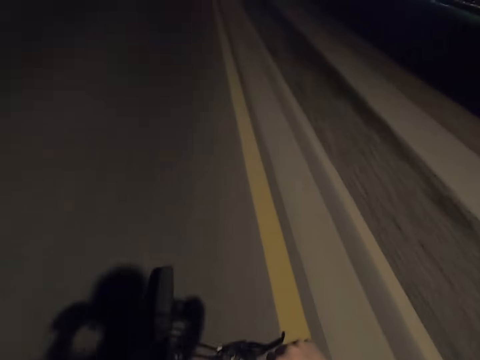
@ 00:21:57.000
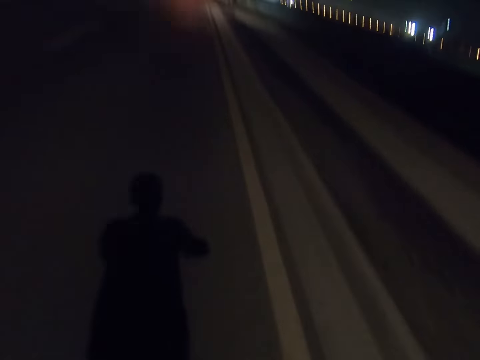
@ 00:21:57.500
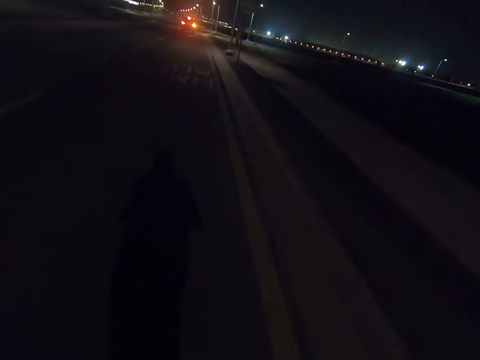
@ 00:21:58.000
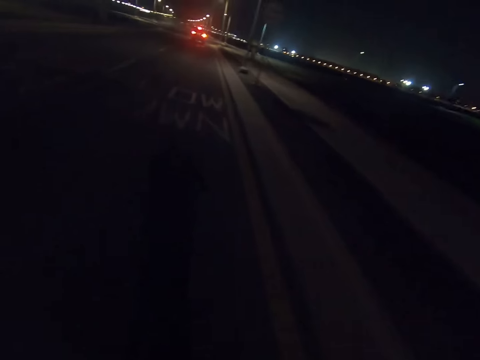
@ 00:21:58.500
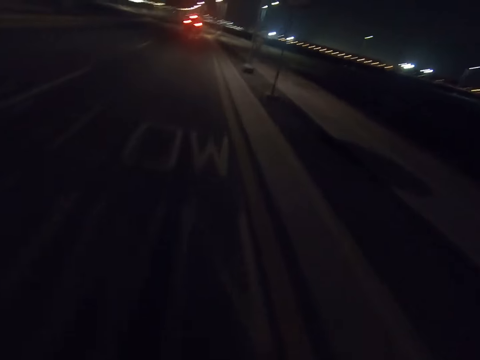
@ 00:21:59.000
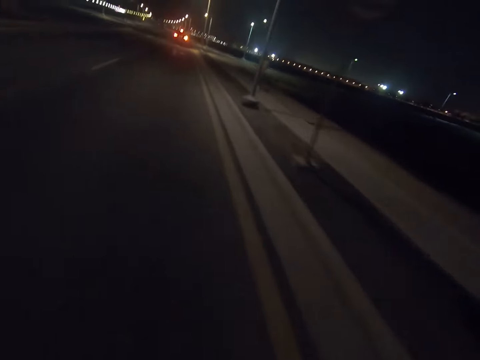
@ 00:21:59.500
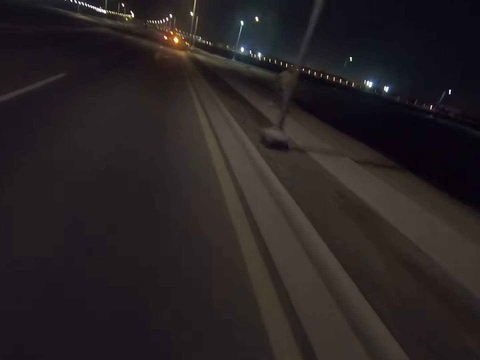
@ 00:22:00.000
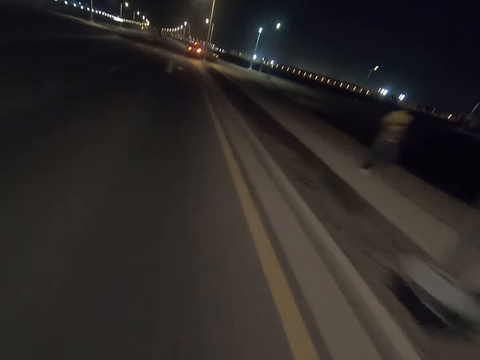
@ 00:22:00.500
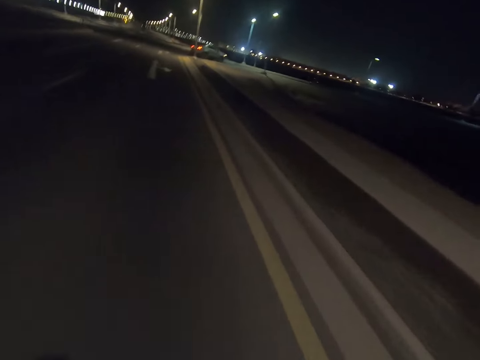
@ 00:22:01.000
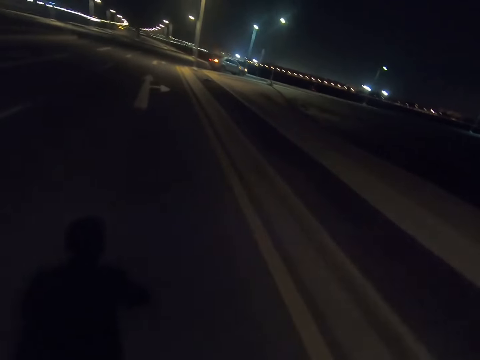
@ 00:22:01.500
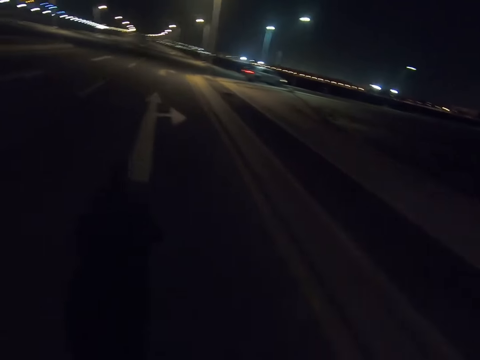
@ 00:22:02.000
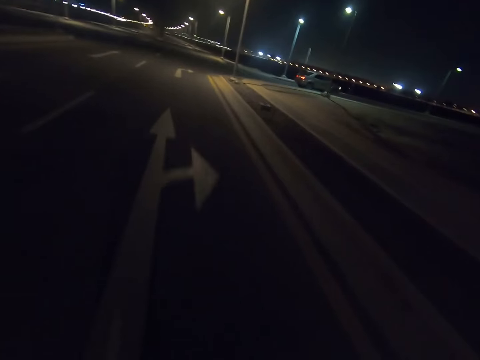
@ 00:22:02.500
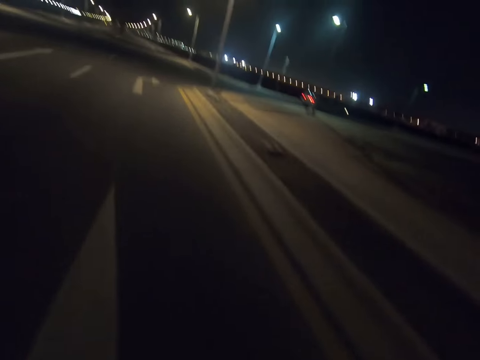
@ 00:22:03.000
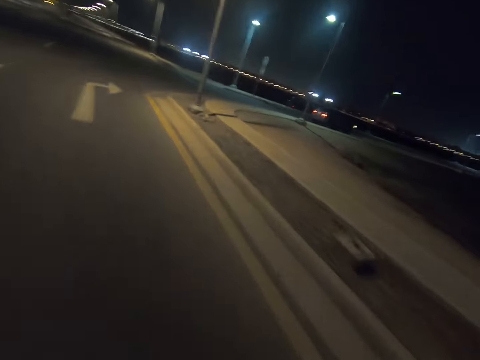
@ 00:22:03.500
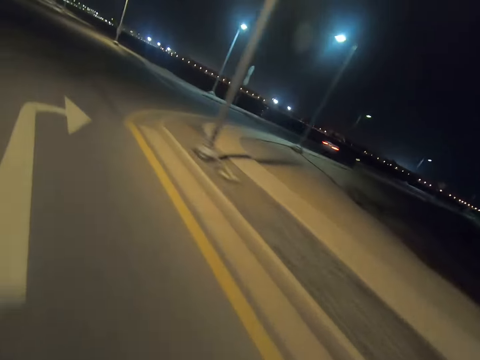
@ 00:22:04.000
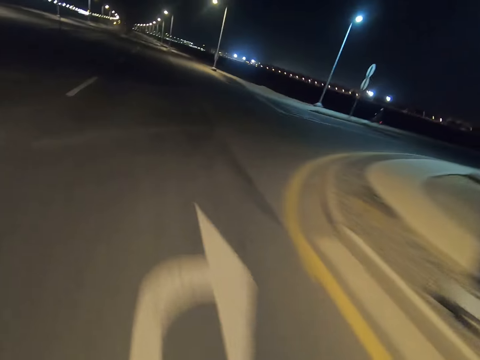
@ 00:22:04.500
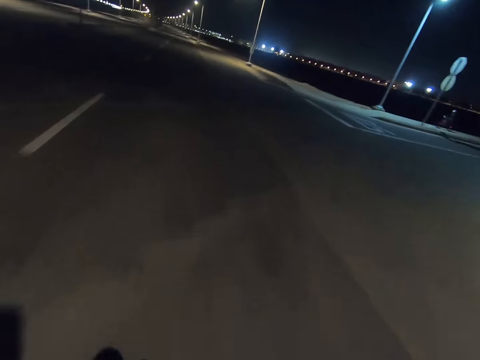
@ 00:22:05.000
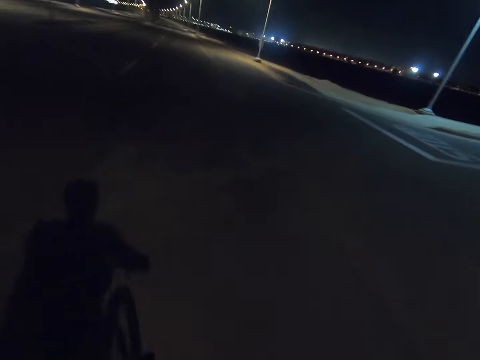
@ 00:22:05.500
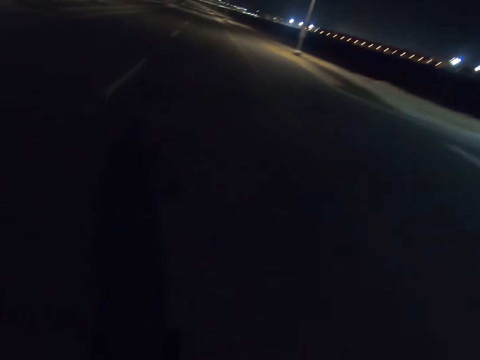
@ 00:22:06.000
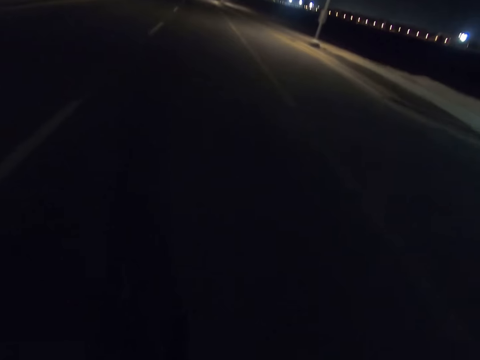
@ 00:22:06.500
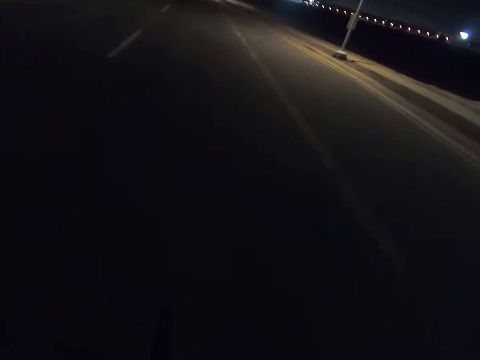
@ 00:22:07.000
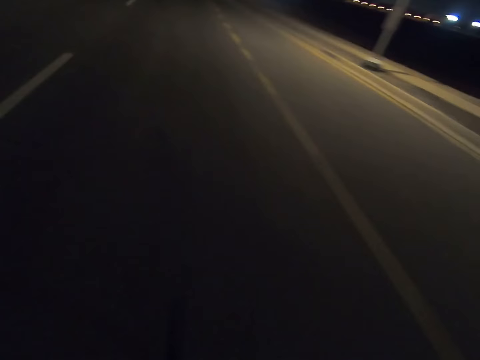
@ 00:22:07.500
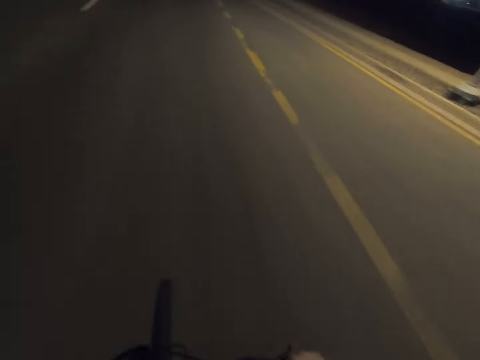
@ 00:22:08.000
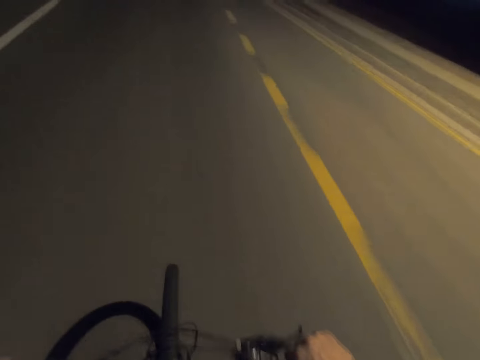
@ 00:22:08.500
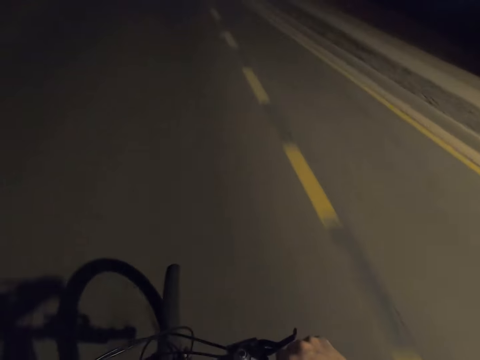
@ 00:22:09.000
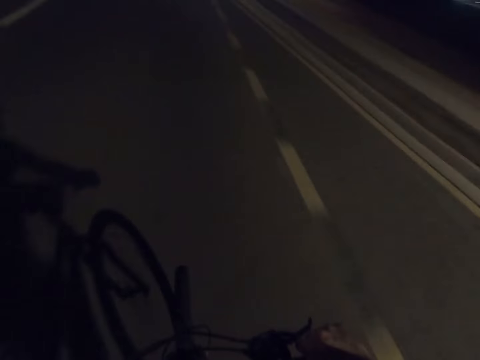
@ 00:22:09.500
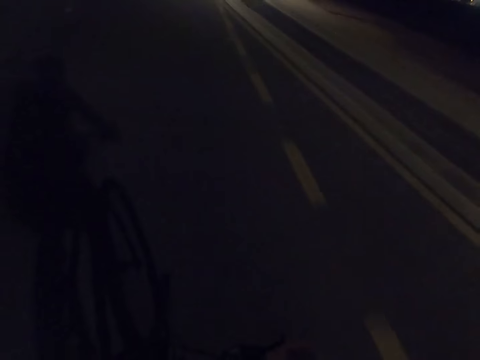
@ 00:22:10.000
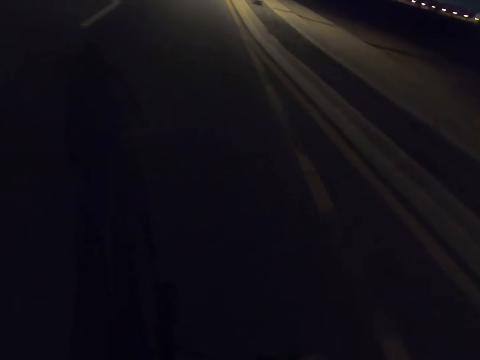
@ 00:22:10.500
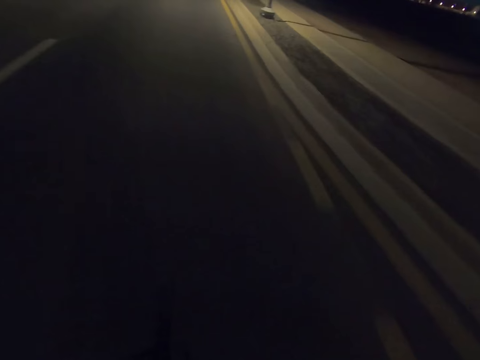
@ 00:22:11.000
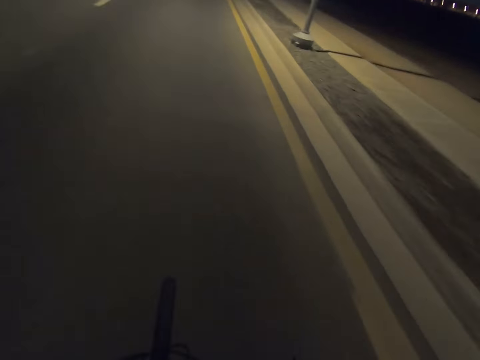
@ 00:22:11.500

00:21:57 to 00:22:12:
The camera wearer holds the steering with both hands. They cycle past a junction on the road.

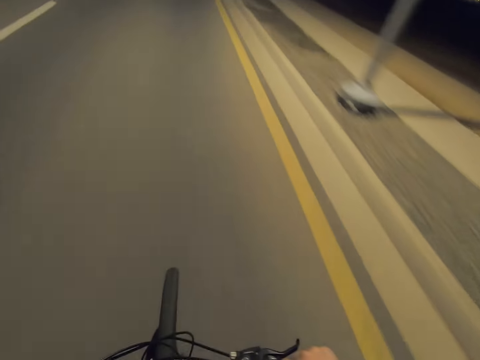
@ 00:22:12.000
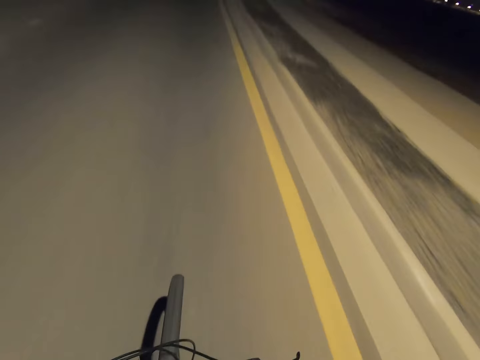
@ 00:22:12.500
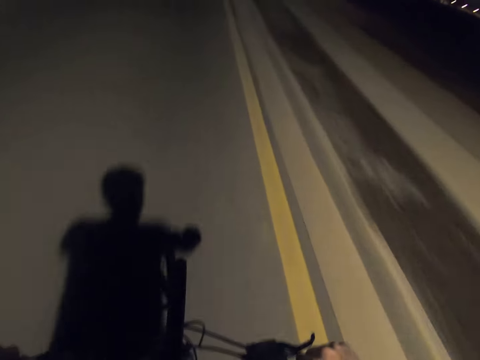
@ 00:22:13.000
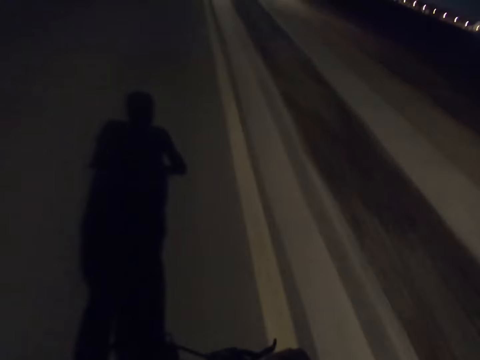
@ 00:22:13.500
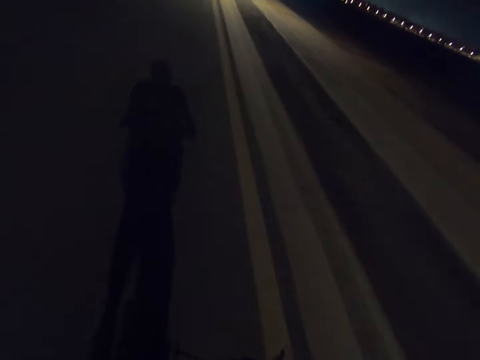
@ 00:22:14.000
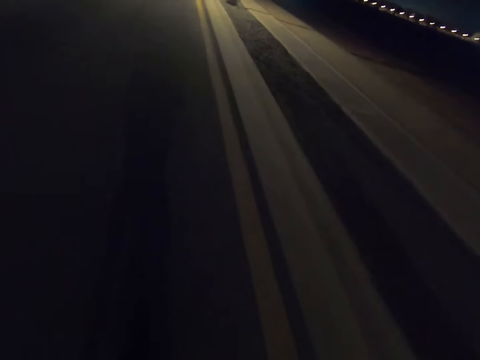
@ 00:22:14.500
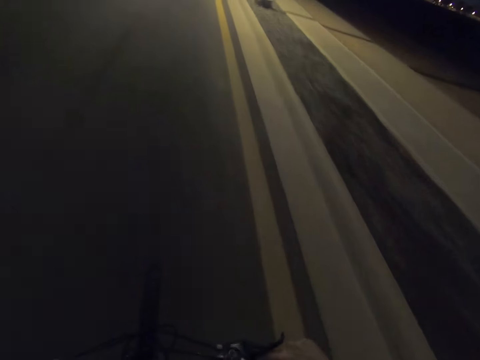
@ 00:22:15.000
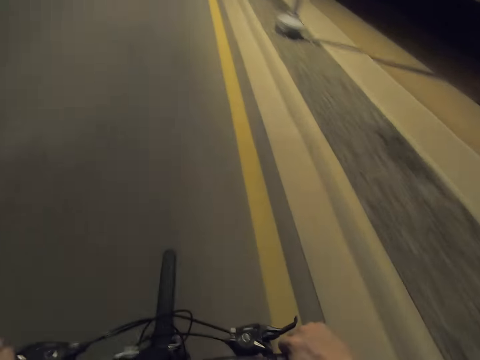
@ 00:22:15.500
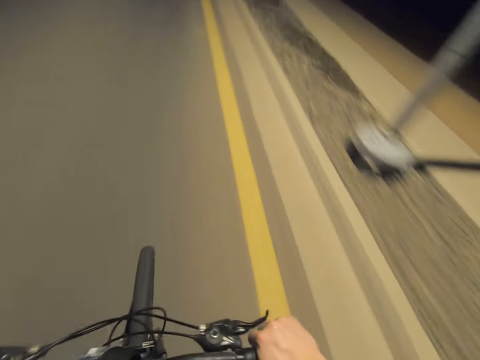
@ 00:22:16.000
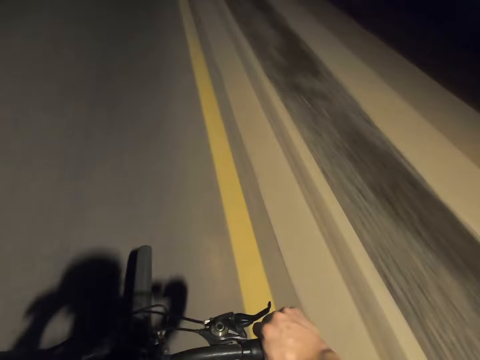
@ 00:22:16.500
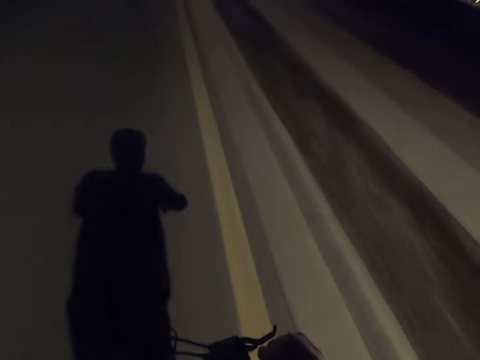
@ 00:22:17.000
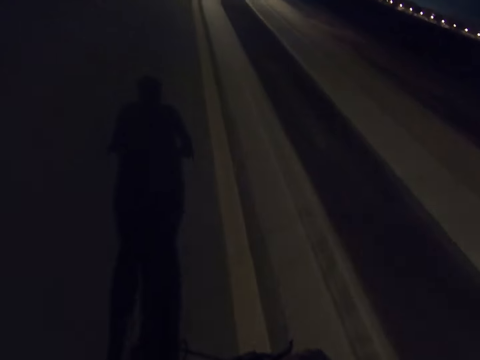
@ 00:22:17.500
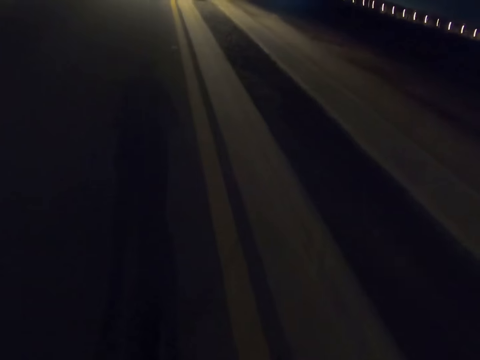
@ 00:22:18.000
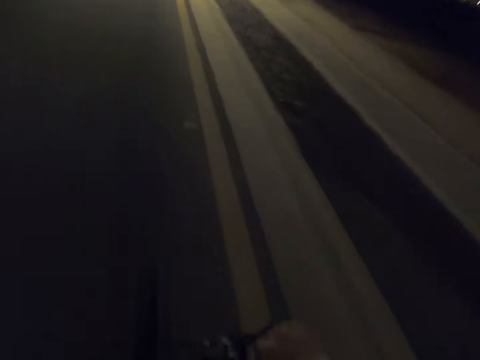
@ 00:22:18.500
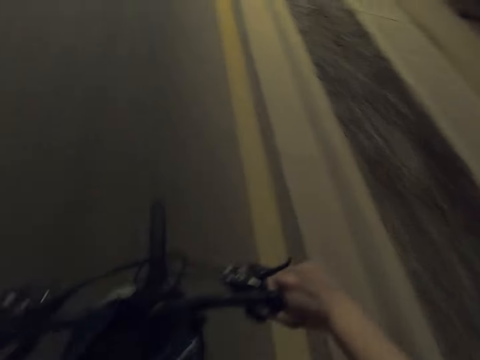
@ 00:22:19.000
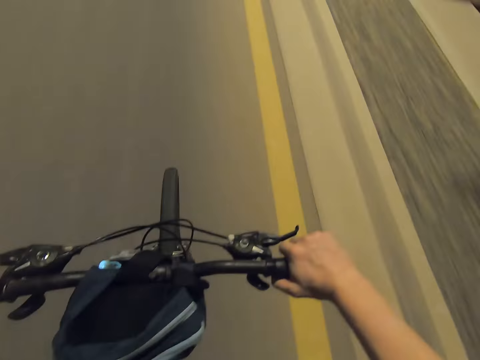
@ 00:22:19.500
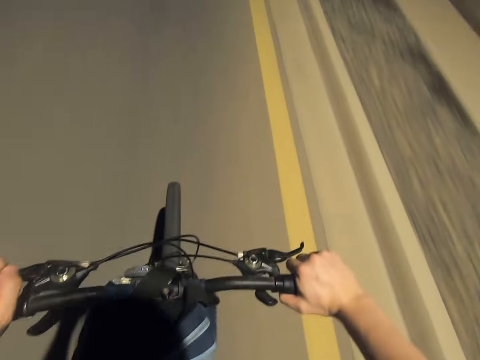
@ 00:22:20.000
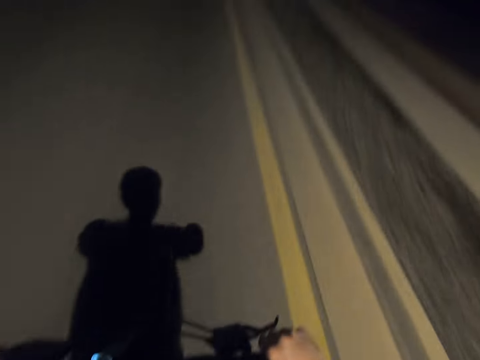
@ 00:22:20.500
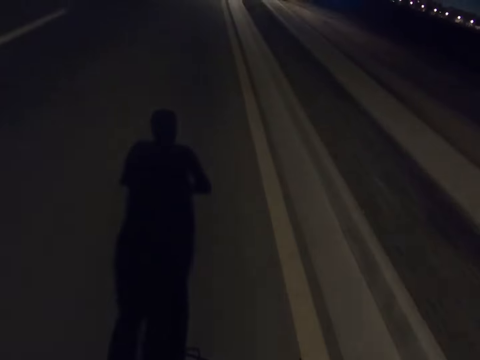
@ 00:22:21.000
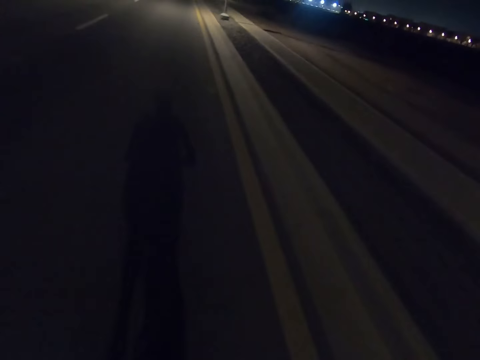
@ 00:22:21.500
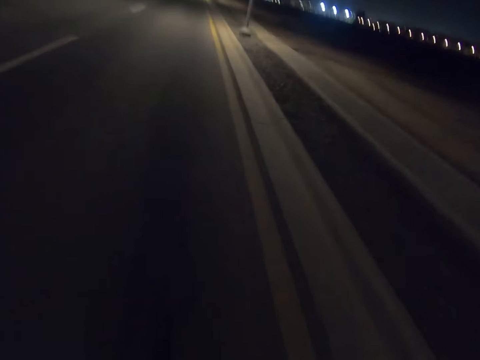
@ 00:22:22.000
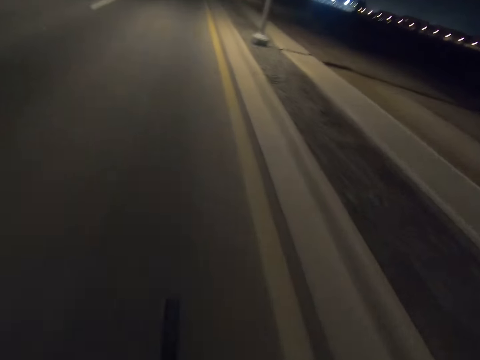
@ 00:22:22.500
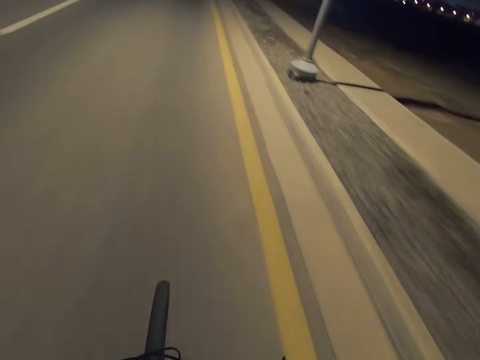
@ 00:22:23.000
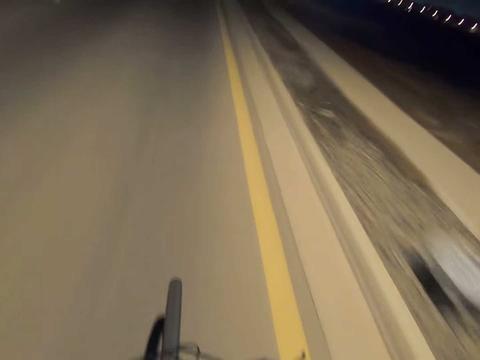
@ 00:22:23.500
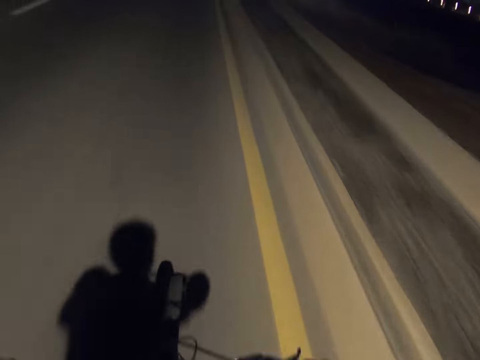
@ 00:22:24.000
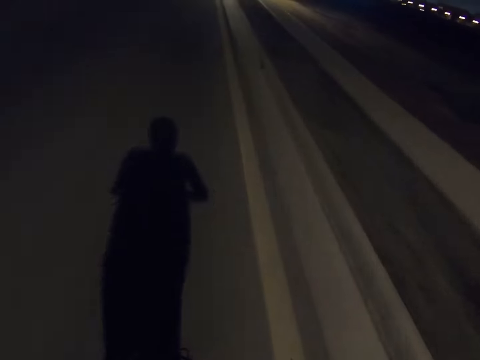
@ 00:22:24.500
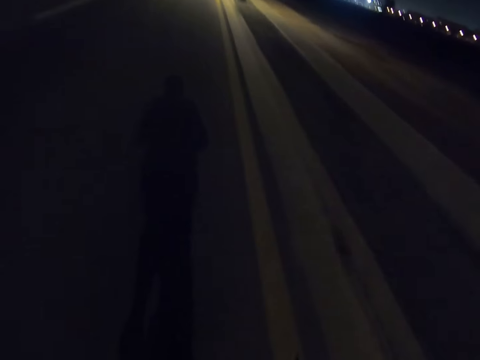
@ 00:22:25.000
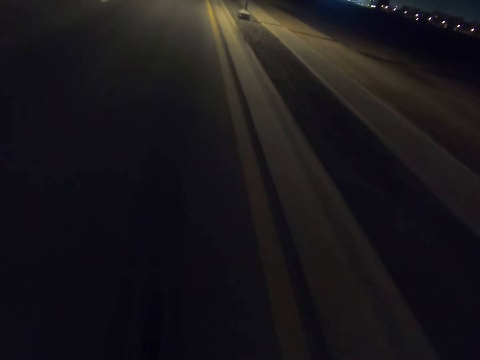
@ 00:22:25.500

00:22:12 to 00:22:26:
The camera wearer stares at the handlebar. They stare at the road.
